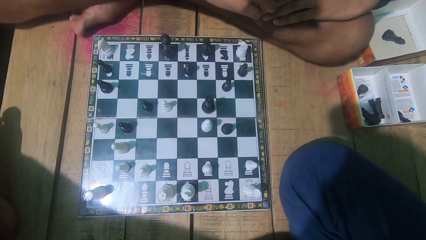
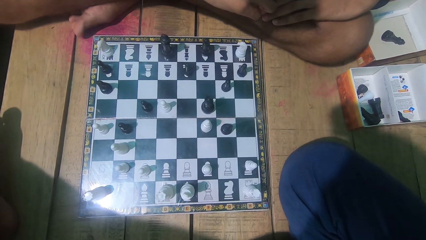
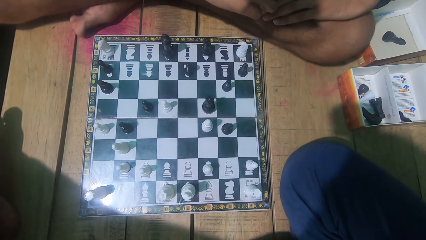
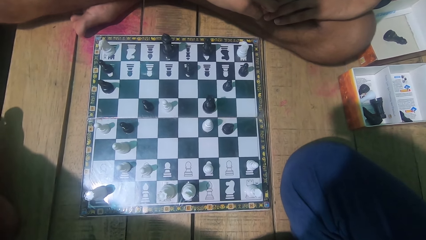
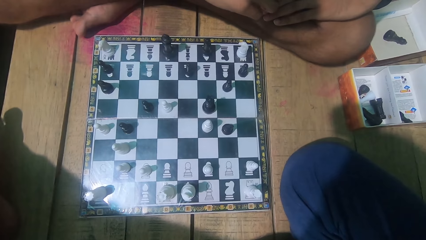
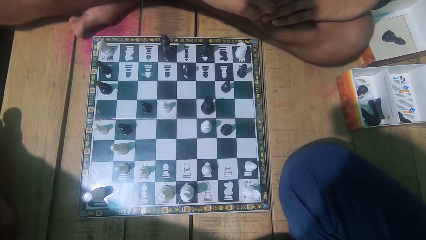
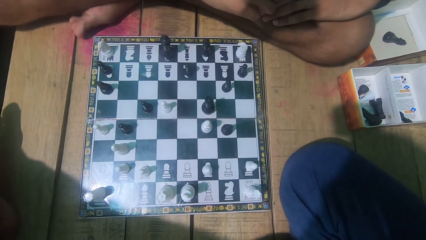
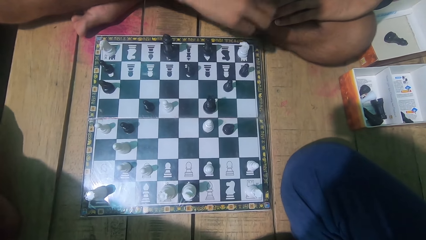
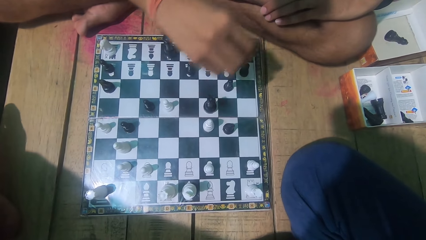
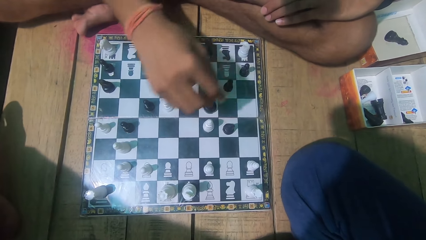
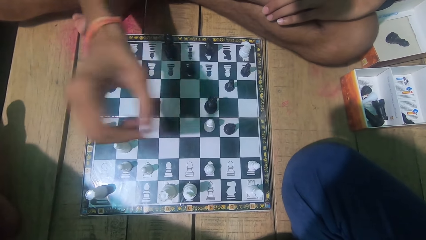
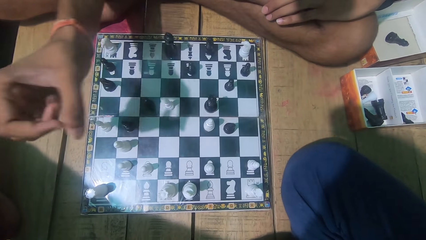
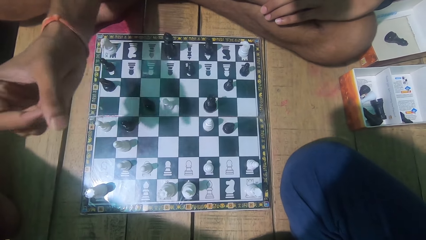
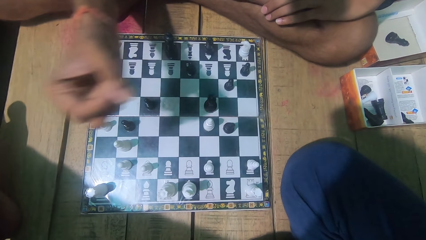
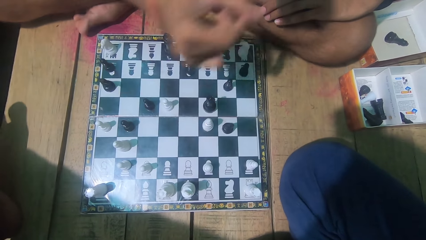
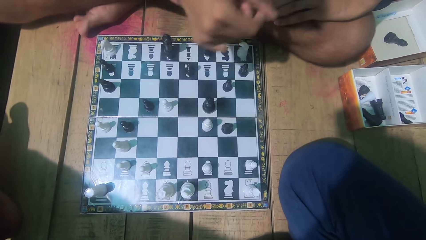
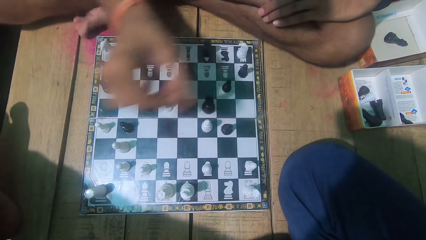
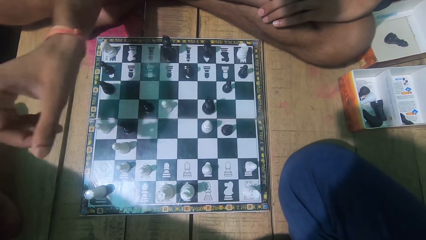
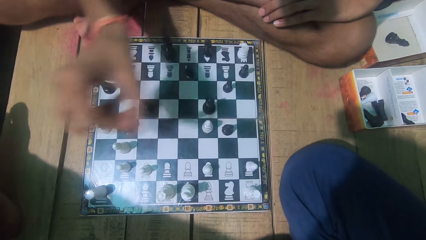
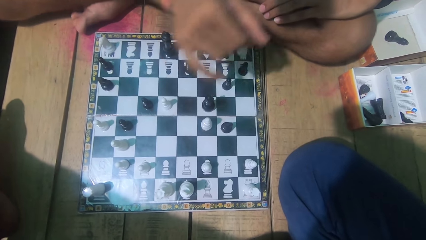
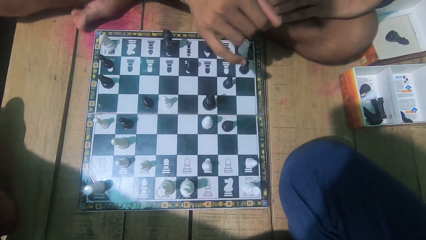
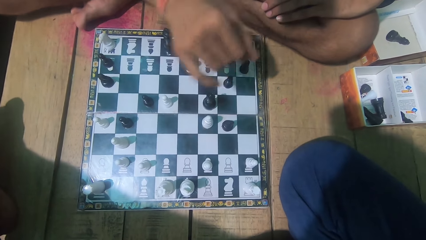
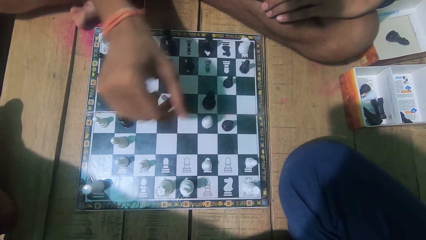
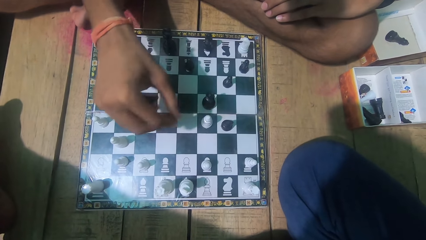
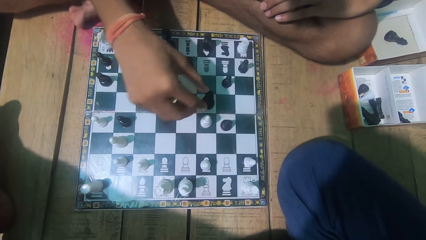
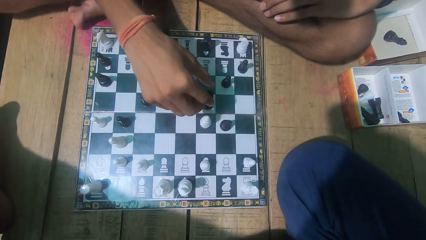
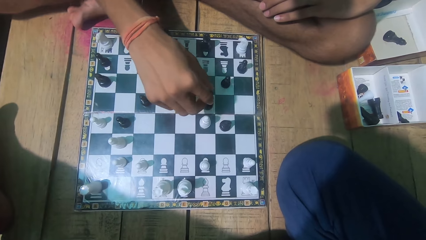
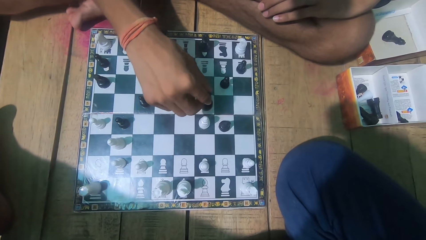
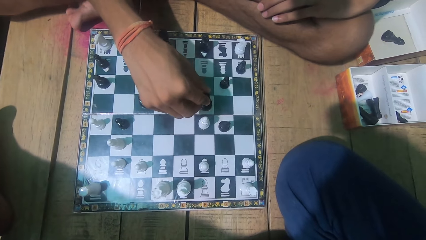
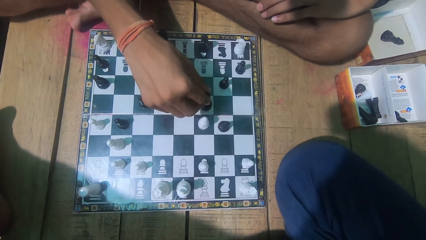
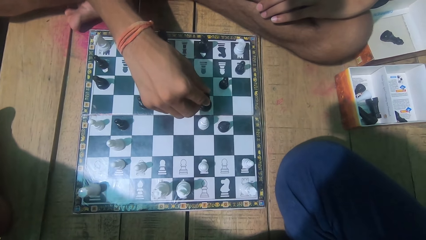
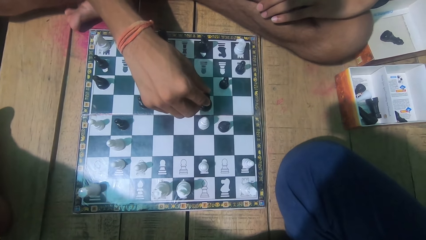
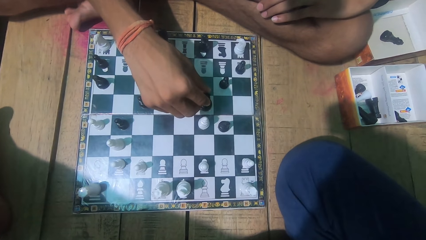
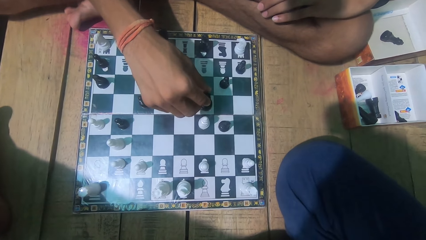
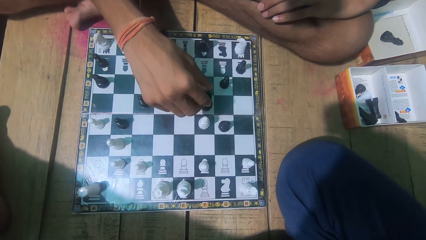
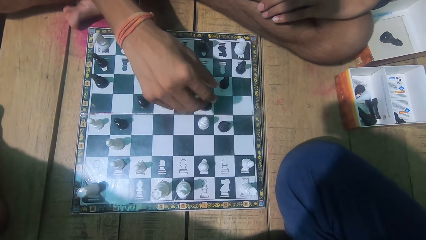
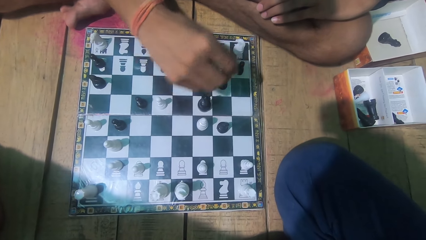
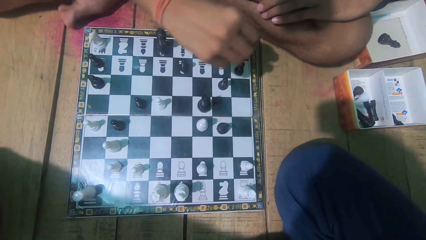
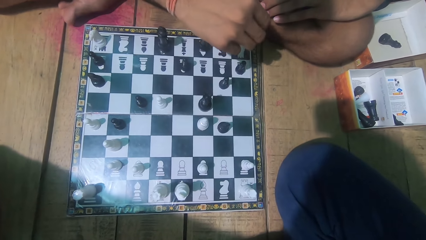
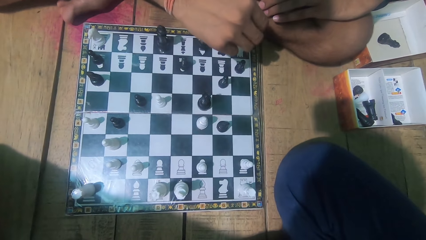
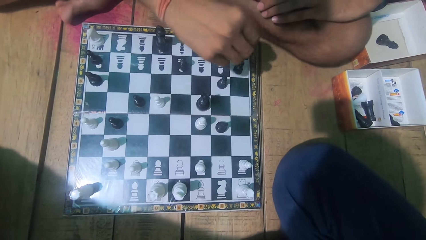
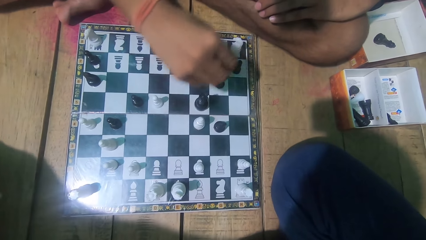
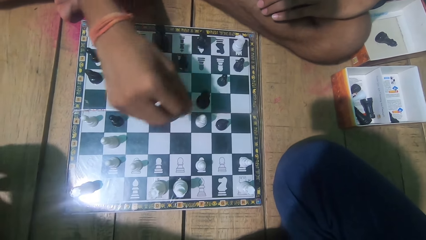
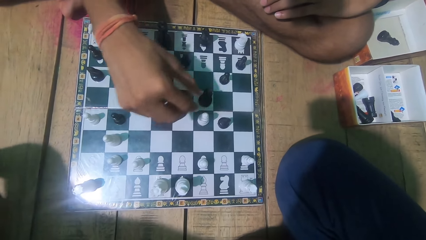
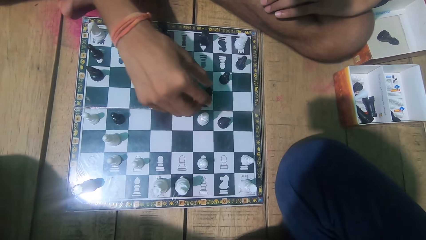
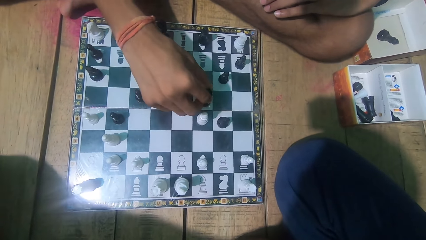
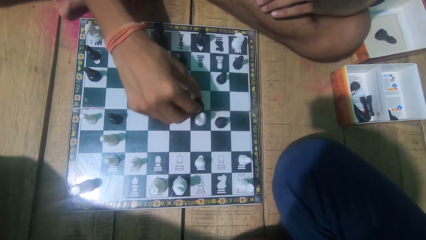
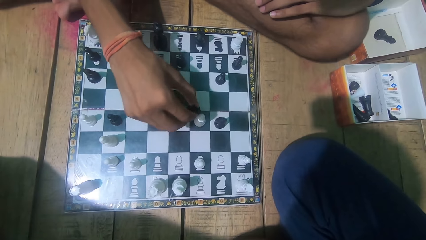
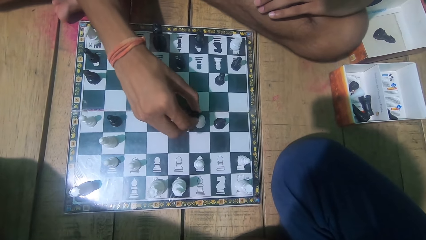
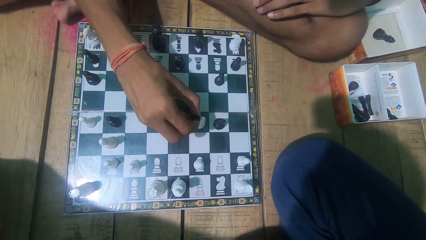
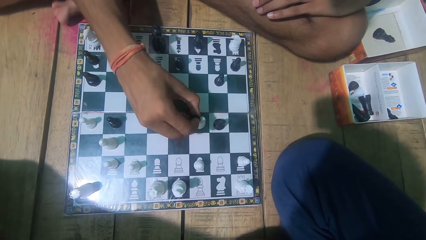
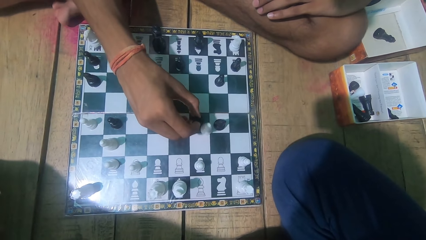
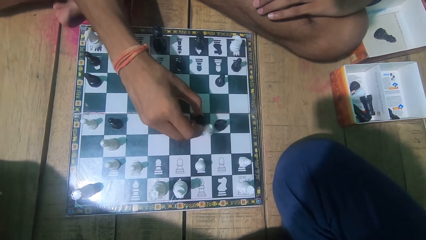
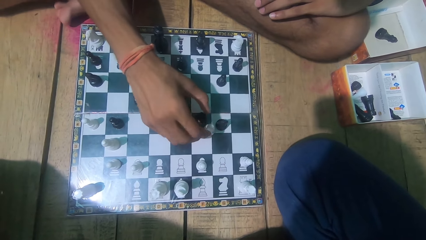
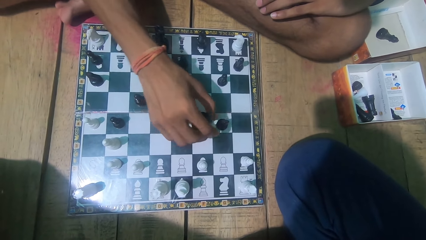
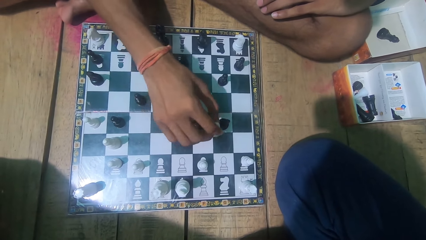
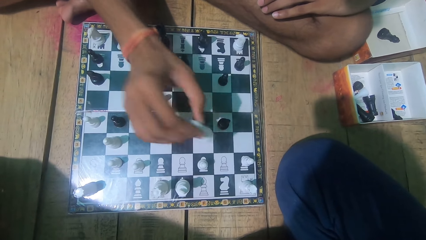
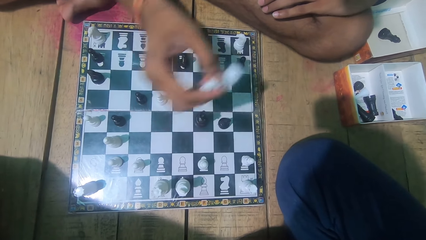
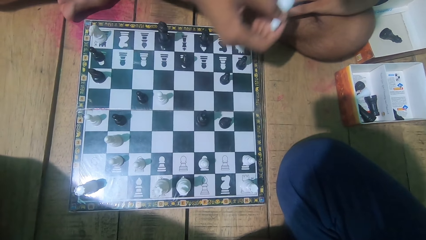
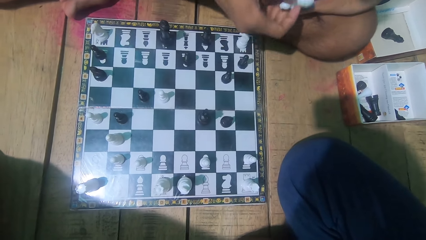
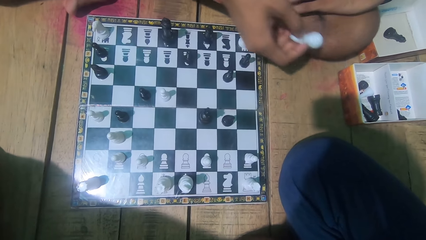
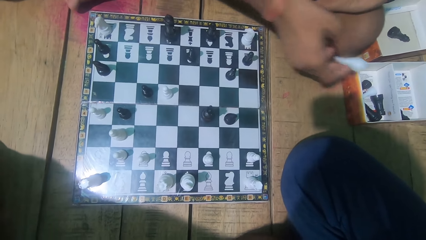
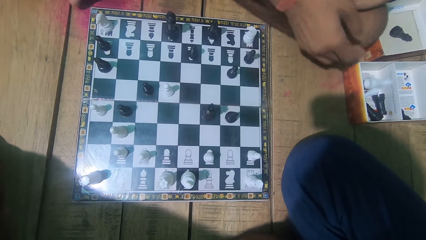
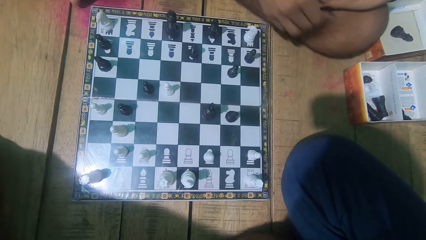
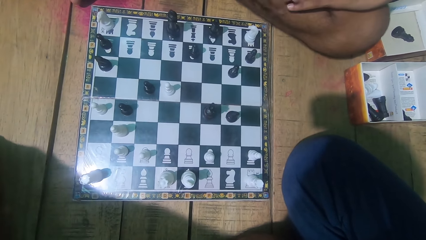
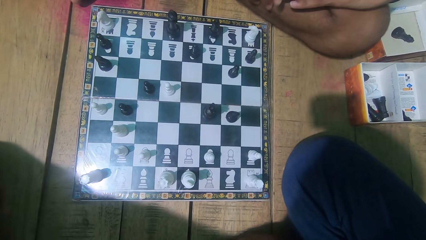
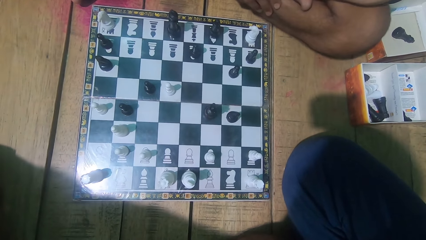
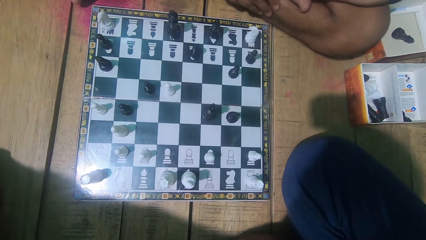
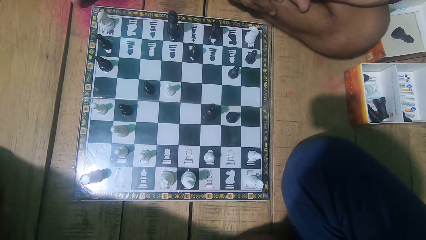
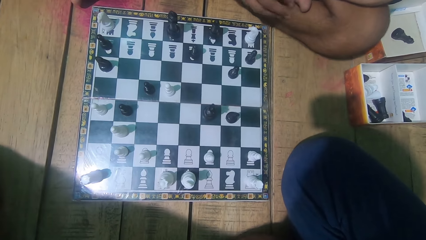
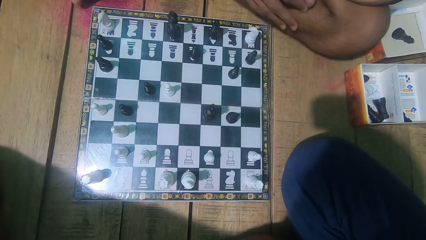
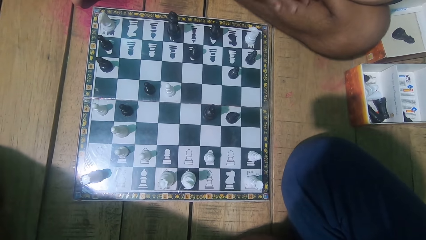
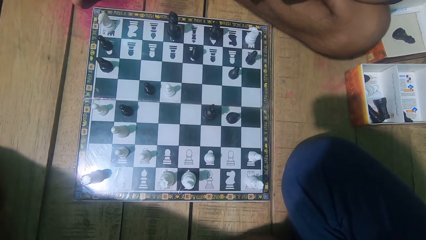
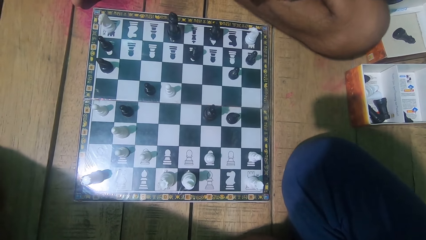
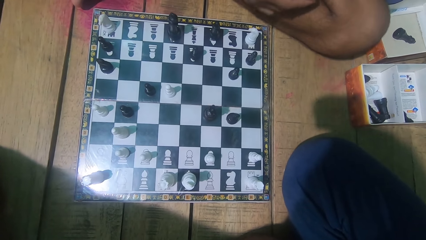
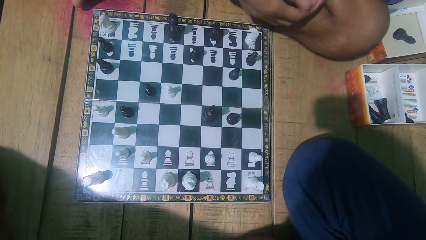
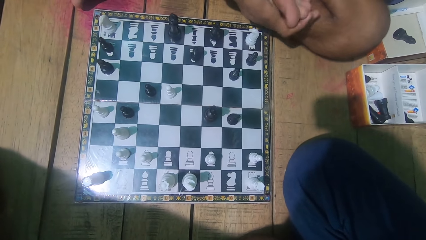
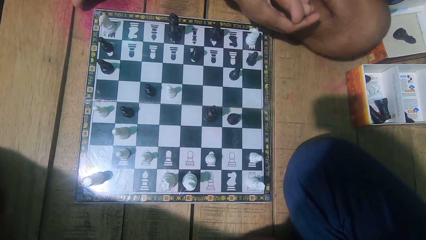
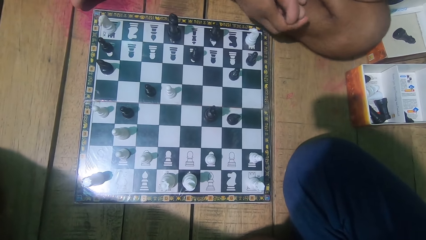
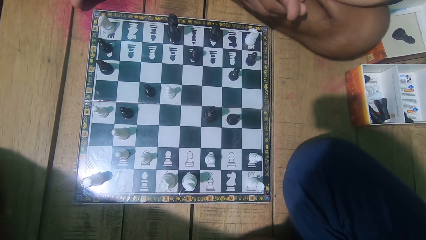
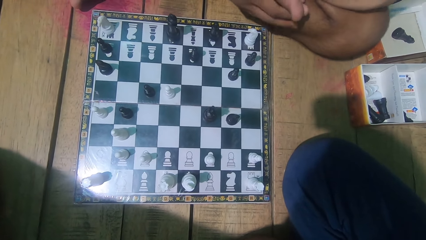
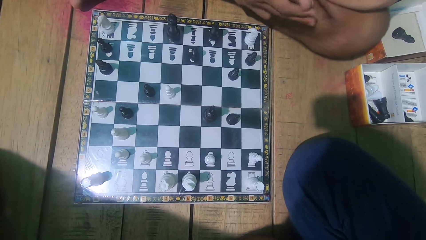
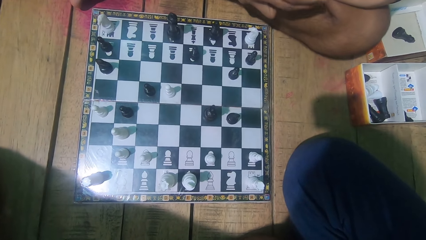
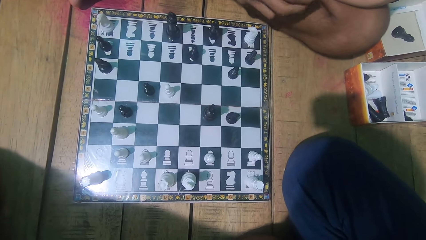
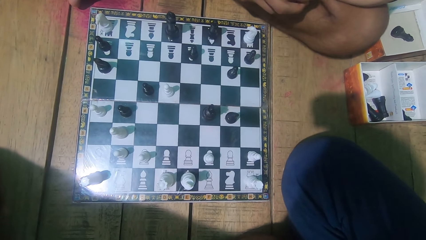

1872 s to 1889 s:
A man waves his hand. The man plays the chess game. The man holds a chess piece. The man moves the chess piece. The man picks the opponent's chess piece. The man drops the chess piece into the box.
